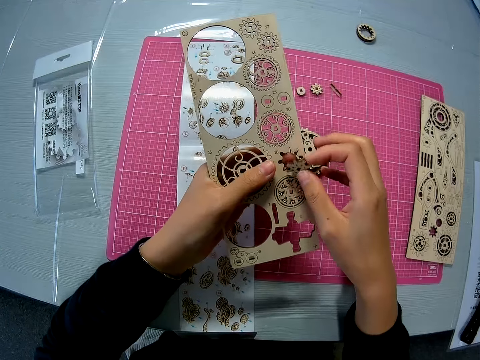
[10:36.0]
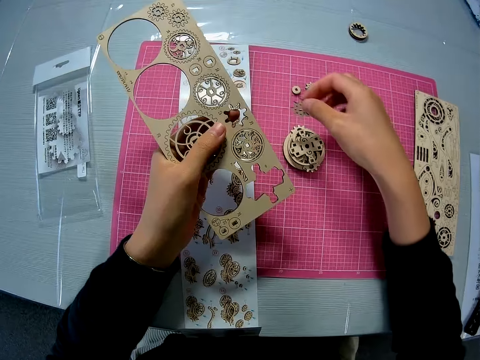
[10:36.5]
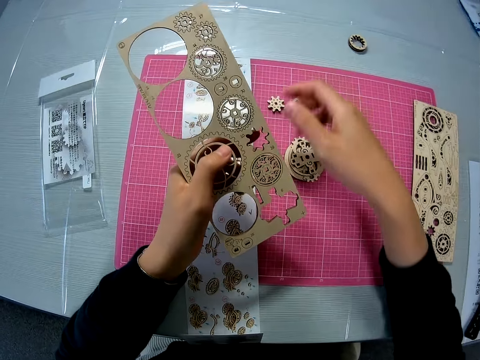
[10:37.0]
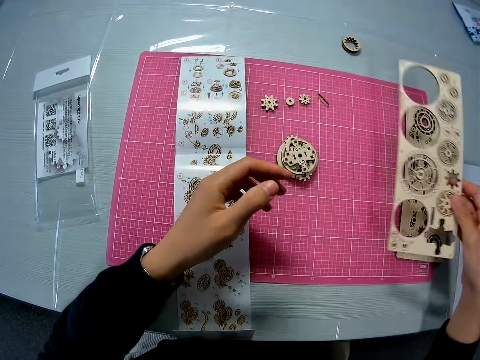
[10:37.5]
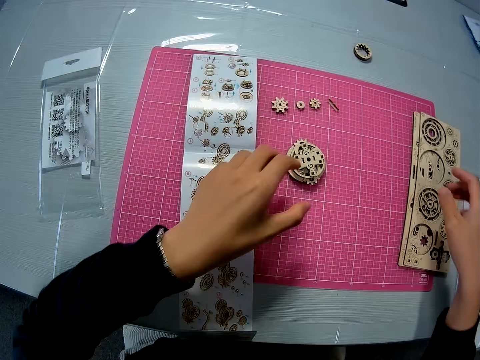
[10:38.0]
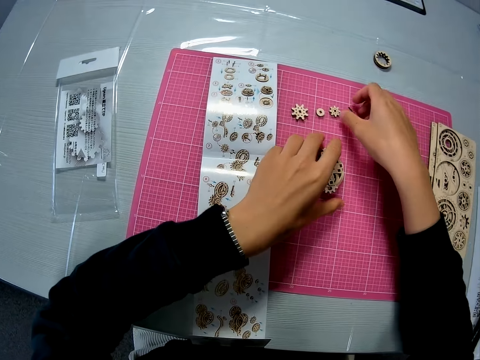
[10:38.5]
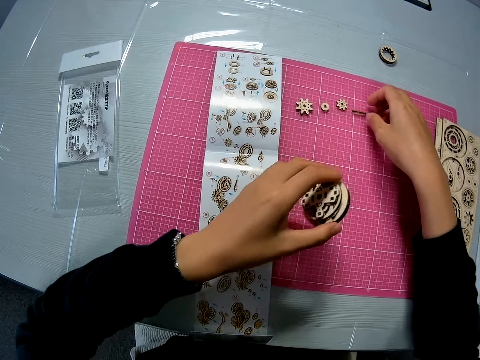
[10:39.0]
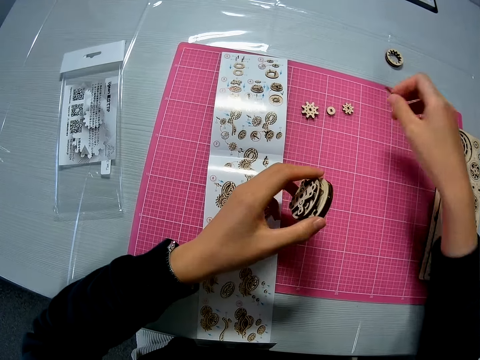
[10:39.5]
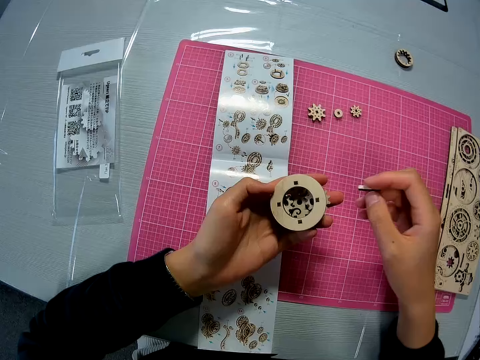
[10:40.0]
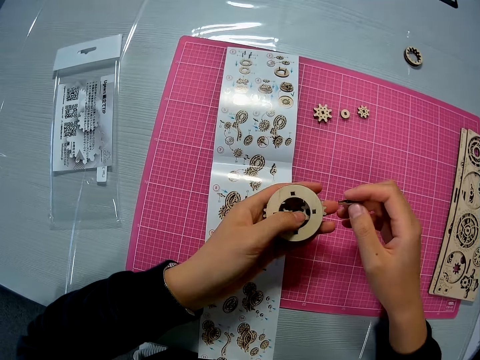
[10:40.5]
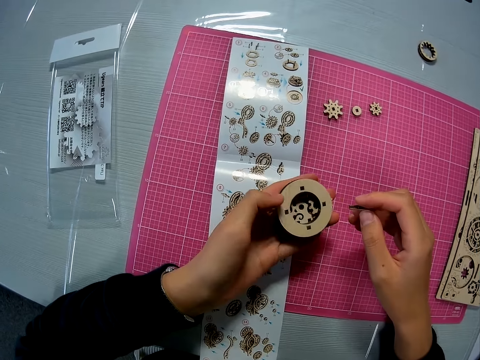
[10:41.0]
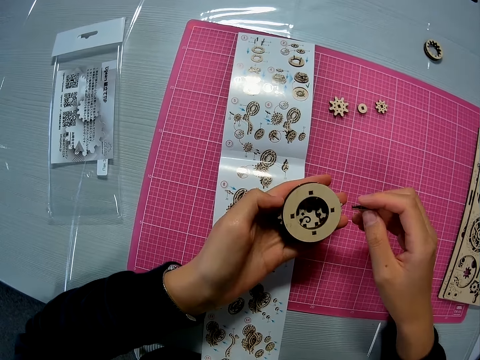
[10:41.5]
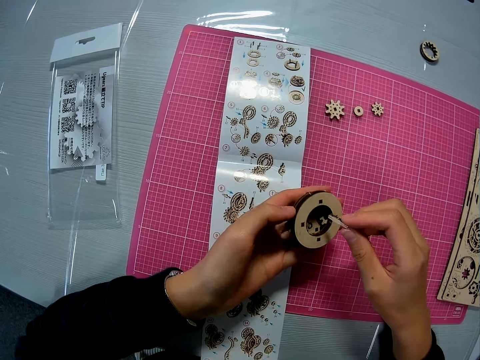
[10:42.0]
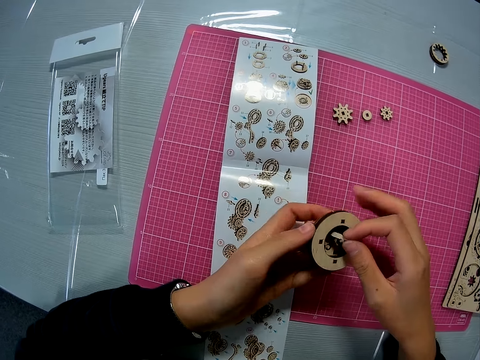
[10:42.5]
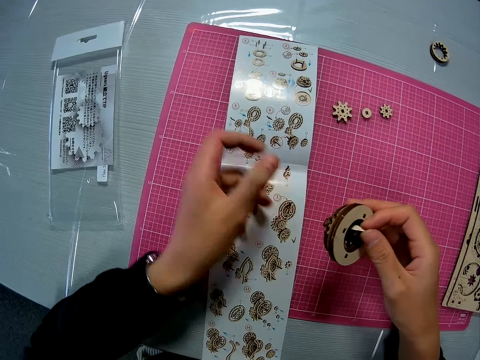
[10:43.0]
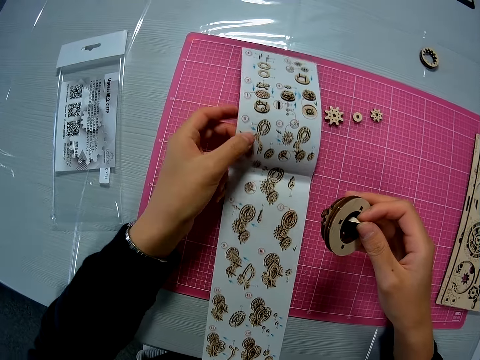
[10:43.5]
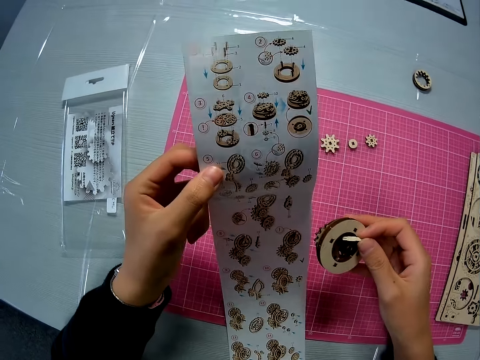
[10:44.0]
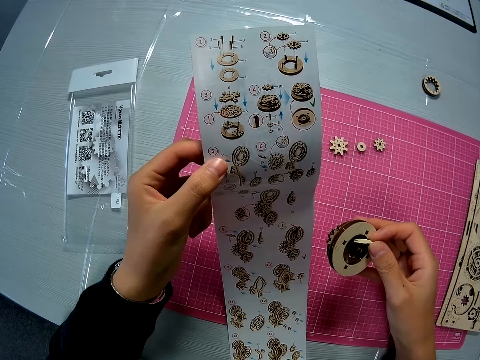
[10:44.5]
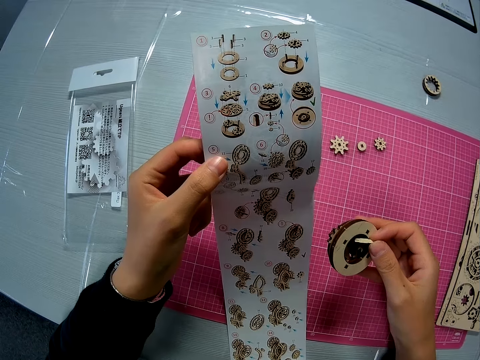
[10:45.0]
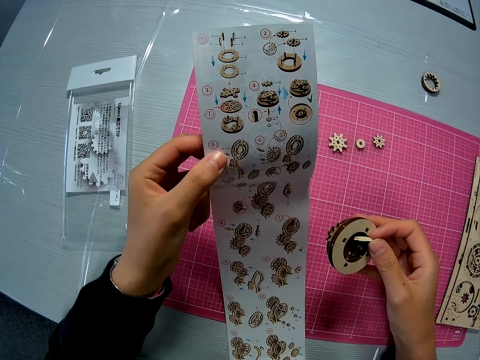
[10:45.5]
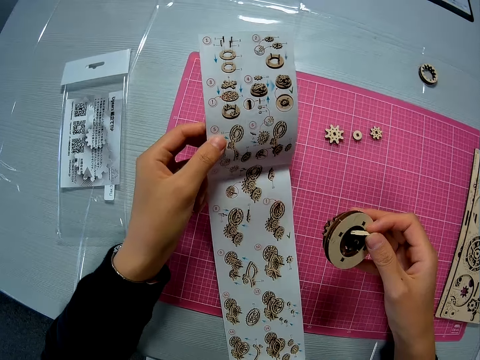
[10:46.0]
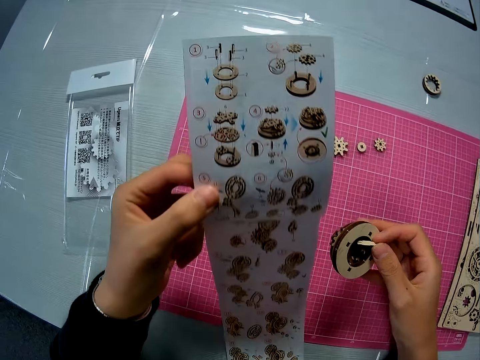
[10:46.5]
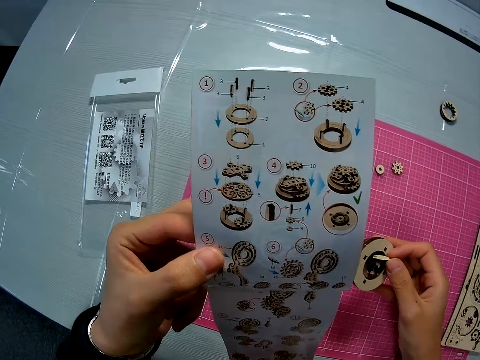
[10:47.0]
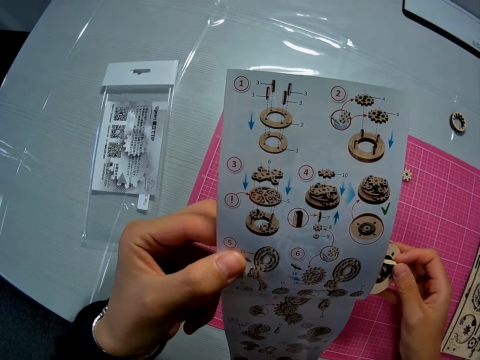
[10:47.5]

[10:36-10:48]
The camera wearer holds the model piece. She drops the puzzle piece on the pink sheet and passes the puzzle sheet to her right hand. She holds the laser cut wood craft kit with both hands and puts the laser cut wood craft kit on top of another laser cut wood craft kit. She picks up the mechanical model or layshaft from the pink sheet, picks up another puzzle piece from the pink sheet, and turns the mechanical model around. She places the puzzle piece on the mechanical model. She holds the paper, raises the instruction manual, lifts the layshaft, and looks at the paper.

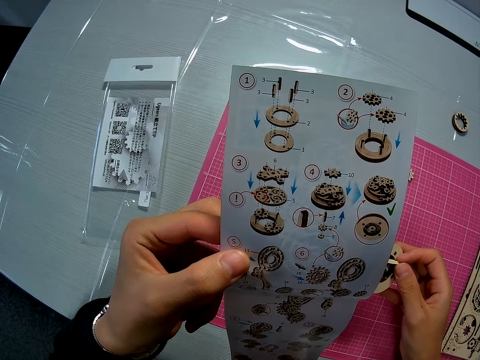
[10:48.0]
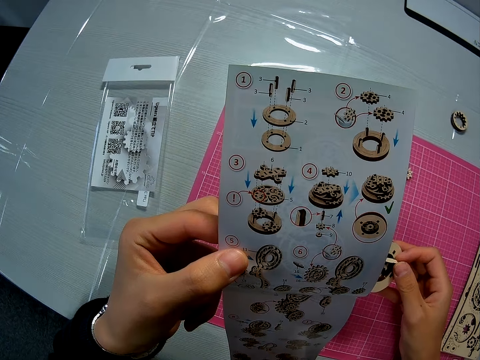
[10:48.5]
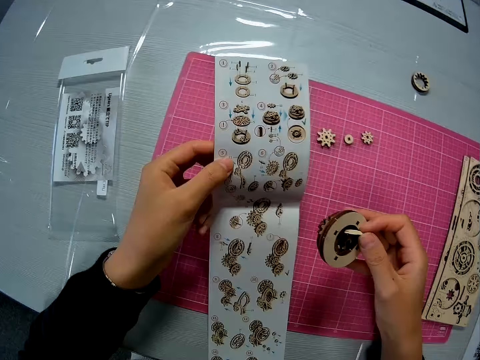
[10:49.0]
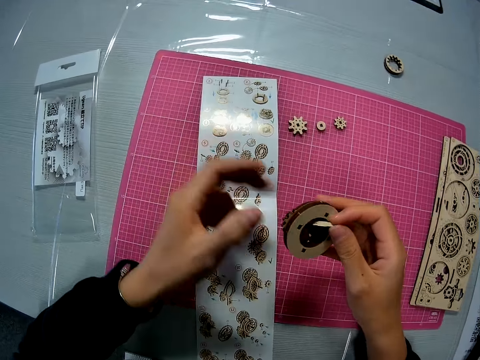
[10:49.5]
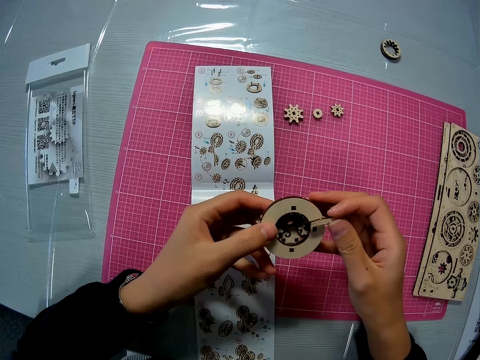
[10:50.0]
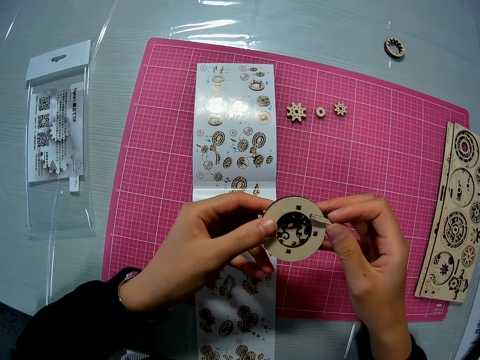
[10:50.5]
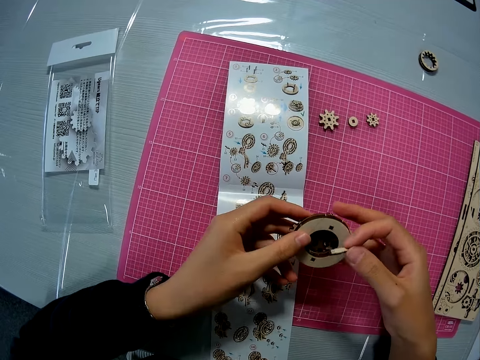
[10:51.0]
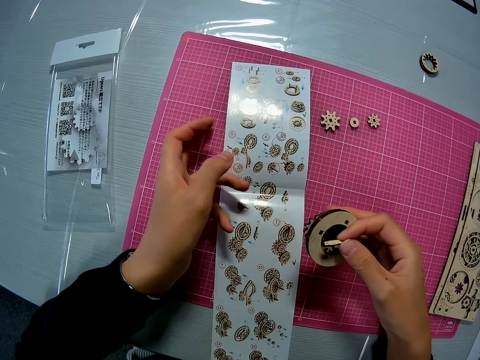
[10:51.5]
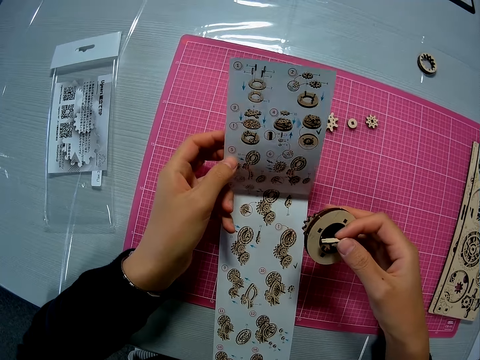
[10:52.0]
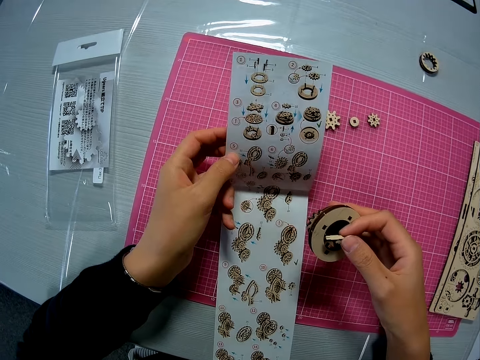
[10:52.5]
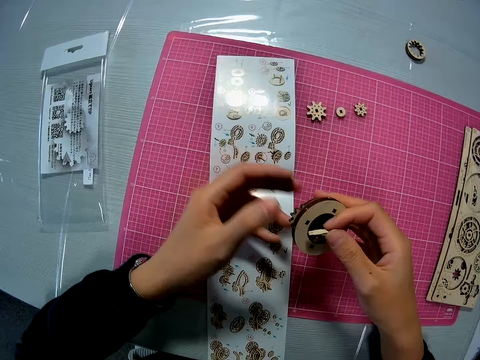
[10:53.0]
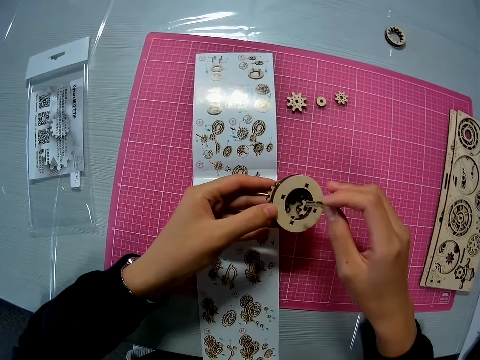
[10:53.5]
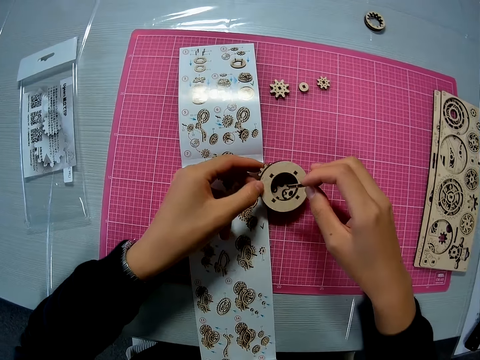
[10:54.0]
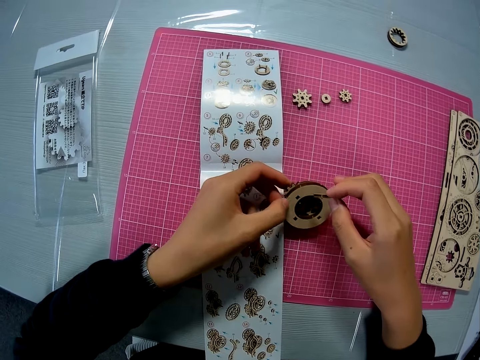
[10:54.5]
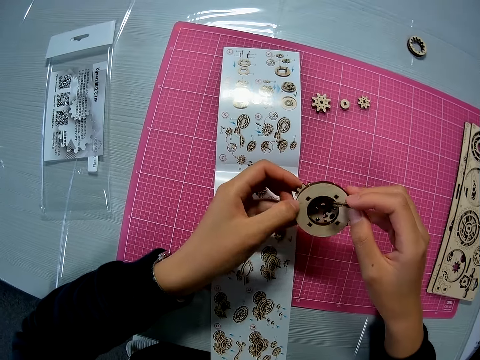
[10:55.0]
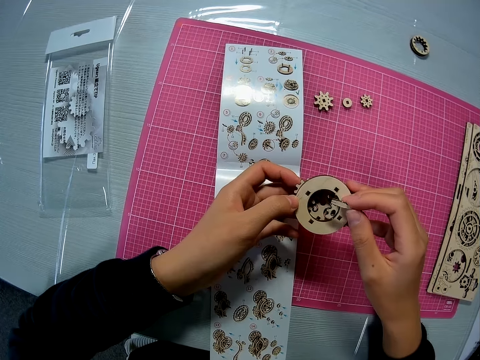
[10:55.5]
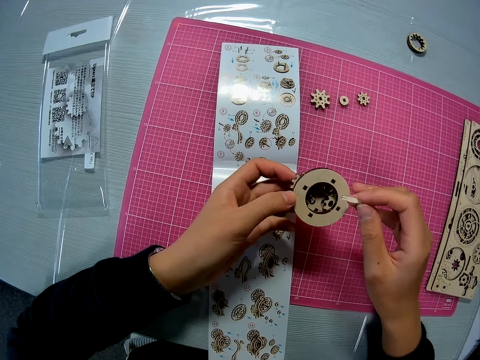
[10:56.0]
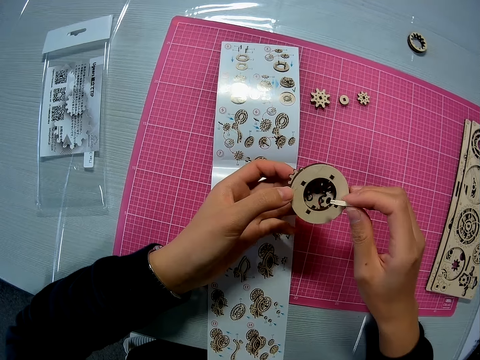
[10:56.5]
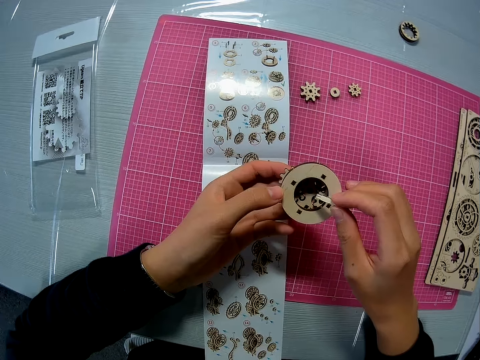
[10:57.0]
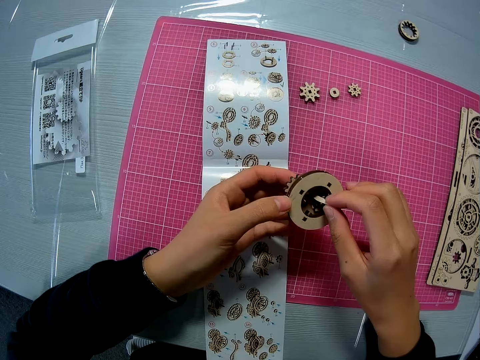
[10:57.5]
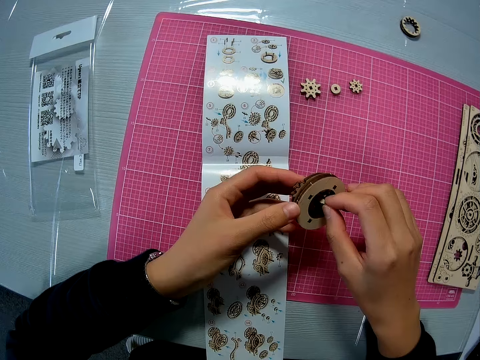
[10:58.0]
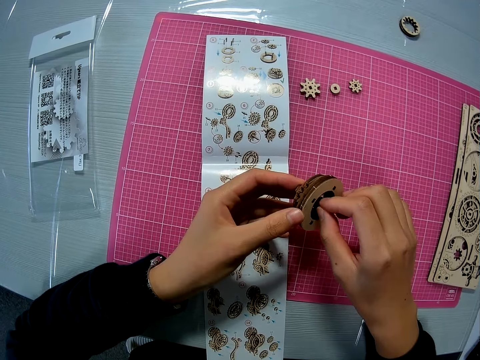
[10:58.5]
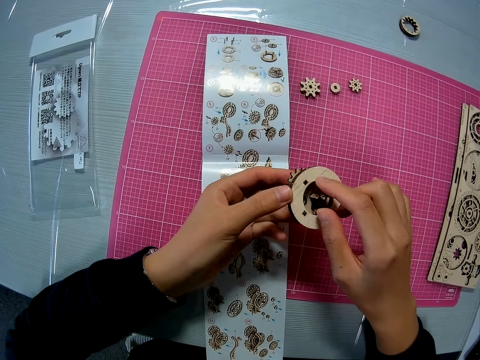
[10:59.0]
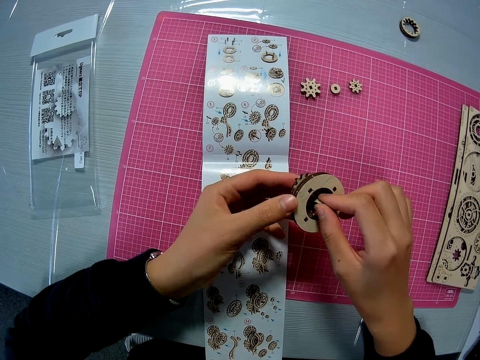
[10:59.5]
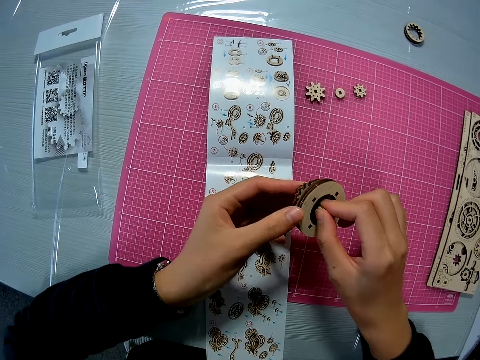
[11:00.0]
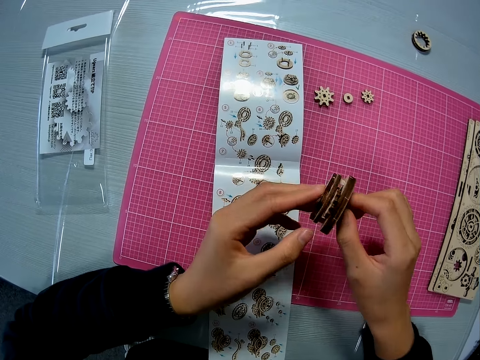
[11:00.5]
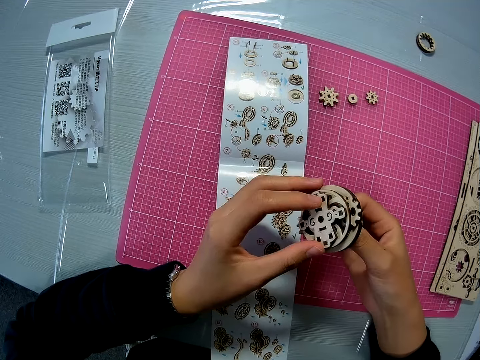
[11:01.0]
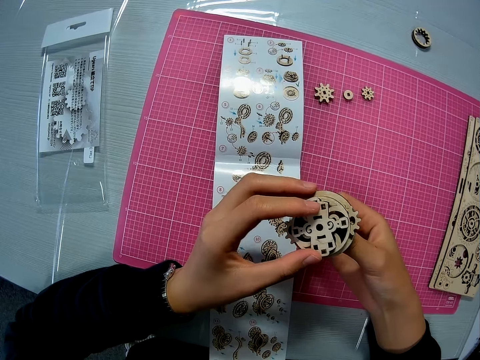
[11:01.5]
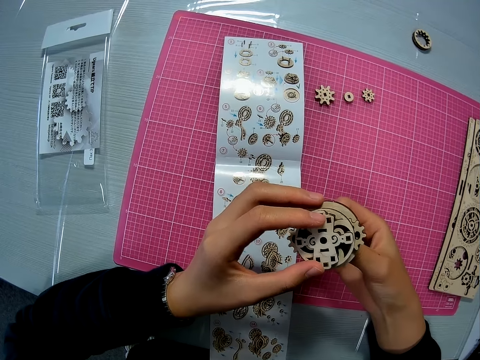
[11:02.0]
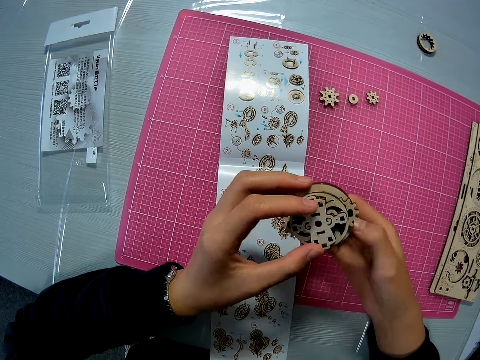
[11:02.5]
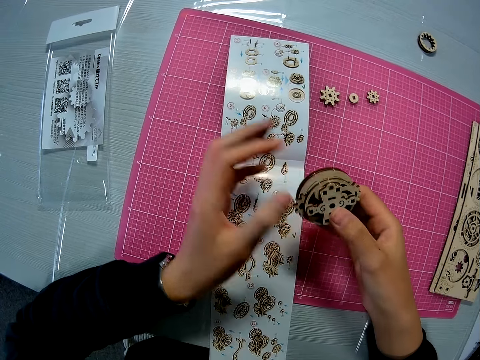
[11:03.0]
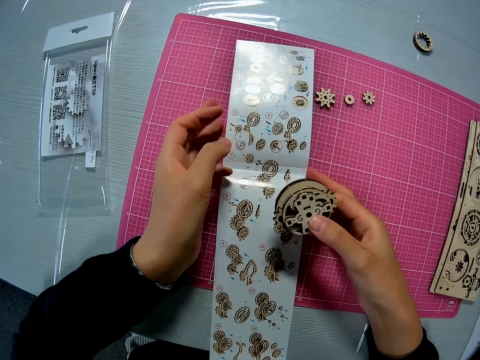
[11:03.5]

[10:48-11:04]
The camera wearer drops the instruction manual on the pink sheet and passes the mechanical model to her right hand. She holds the layshaft with both hands. She raises the instruction manual briefly. She holds the layshaft with the other hand, holds the paper, and drops the paper on the table. She moves the mechanical model together with the puzzle piece and holds the layshaft. She attaches the puzzle piece to the mechanical model and looks at the layshaft.
